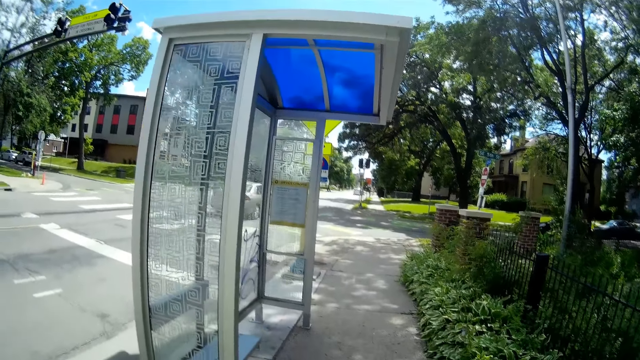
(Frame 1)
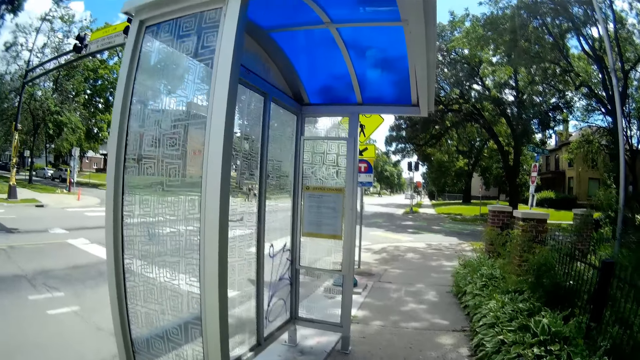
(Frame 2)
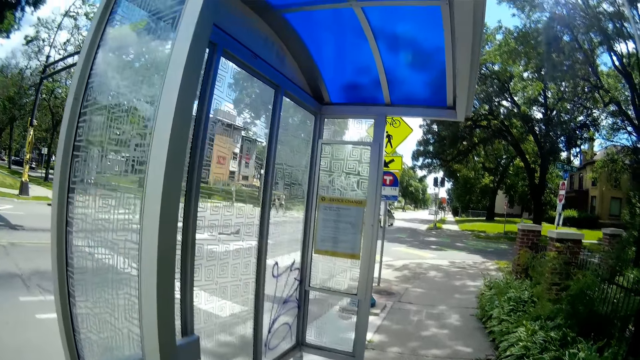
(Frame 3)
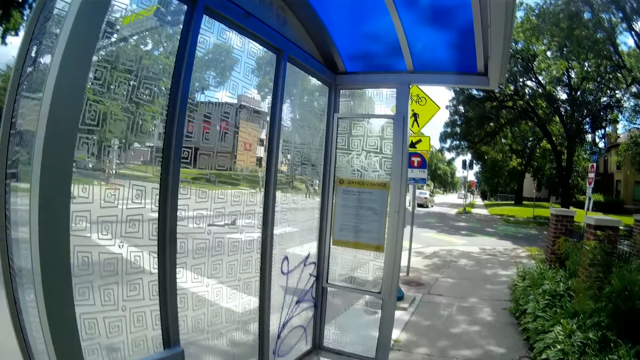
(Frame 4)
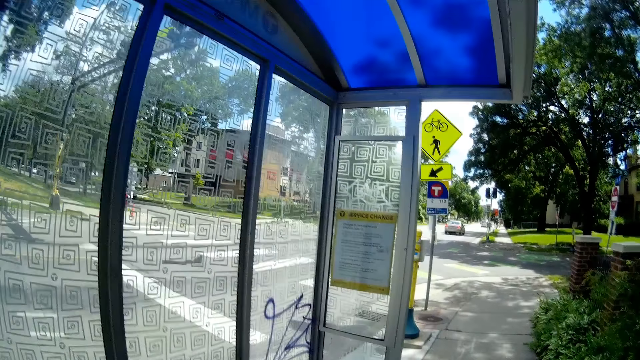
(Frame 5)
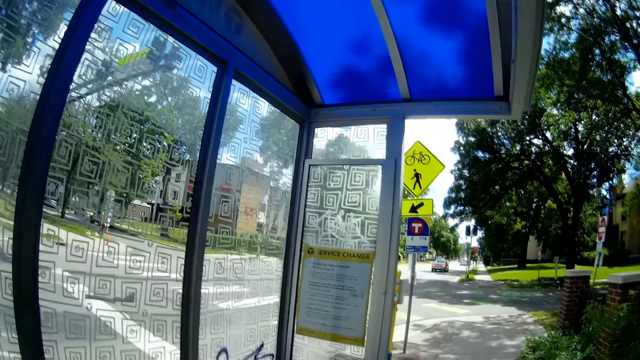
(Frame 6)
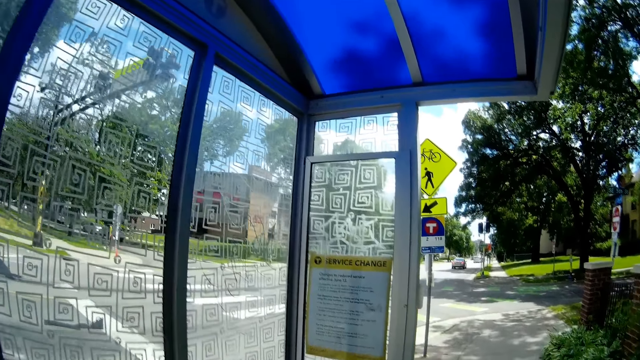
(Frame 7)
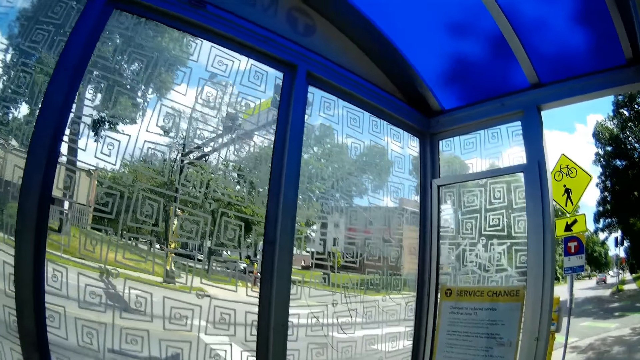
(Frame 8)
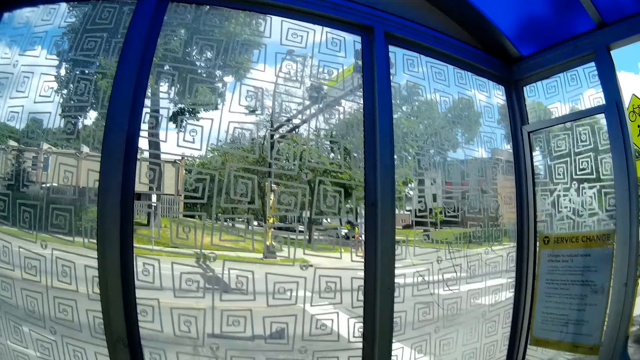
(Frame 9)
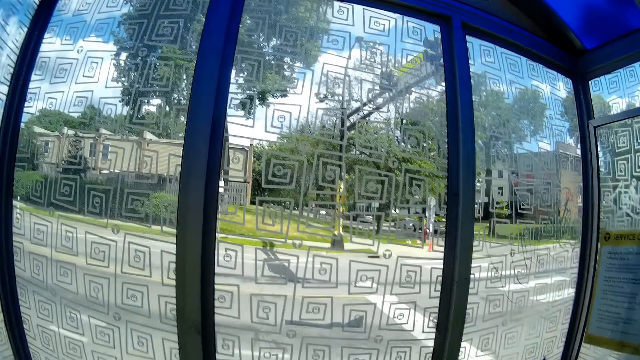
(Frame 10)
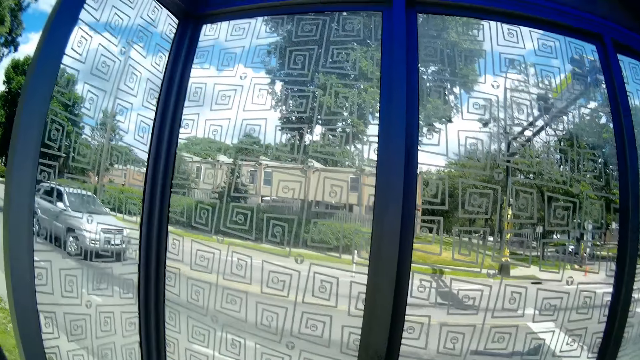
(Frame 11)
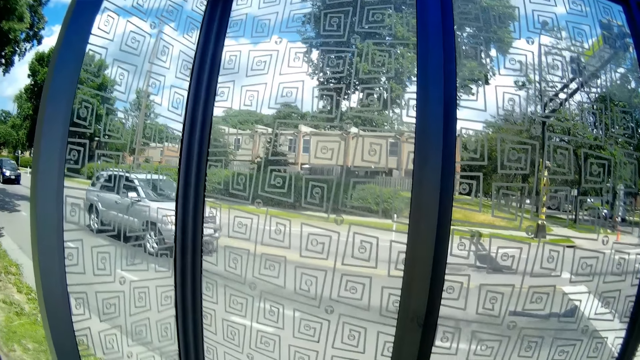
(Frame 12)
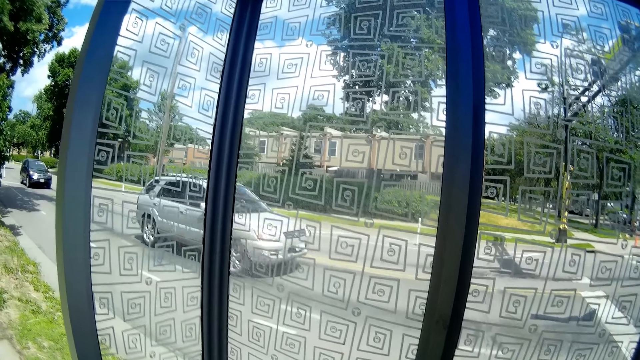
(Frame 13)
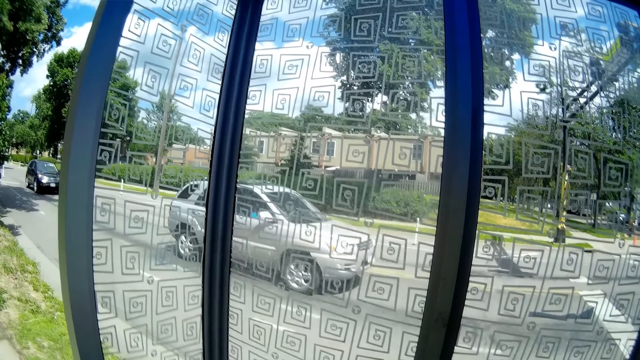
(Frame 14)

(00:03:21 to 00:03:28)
The camera wearer walks. They stop at a bus stop with the baby stroller and the child.
